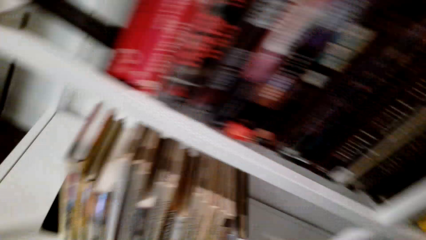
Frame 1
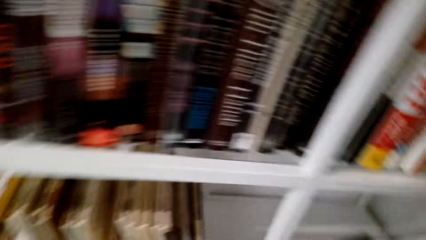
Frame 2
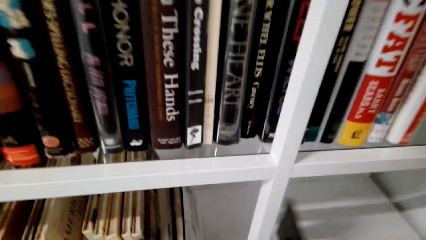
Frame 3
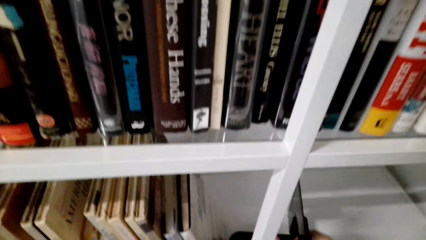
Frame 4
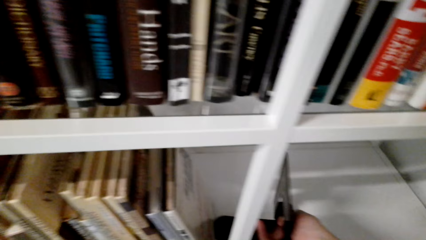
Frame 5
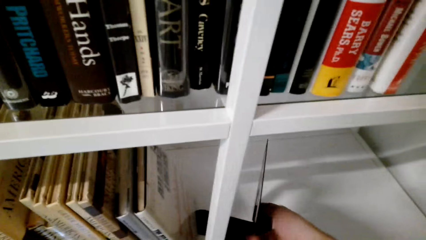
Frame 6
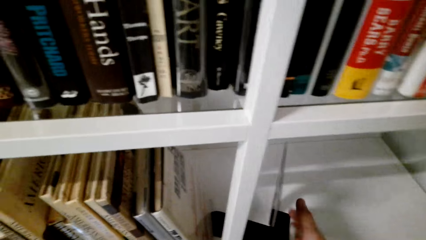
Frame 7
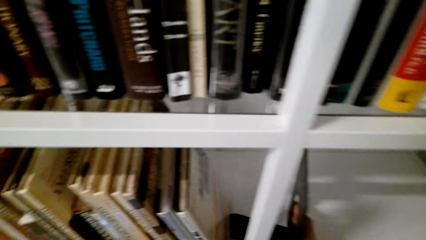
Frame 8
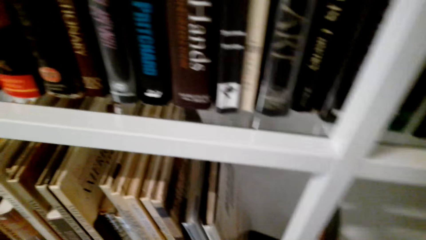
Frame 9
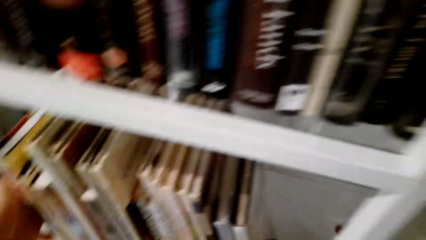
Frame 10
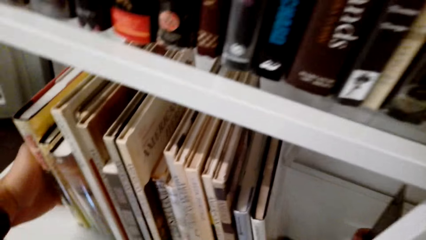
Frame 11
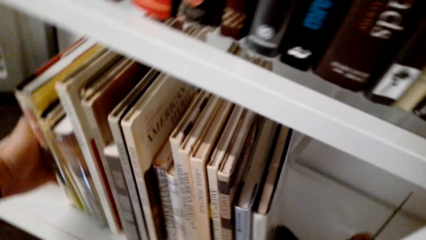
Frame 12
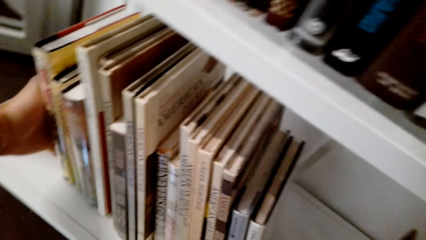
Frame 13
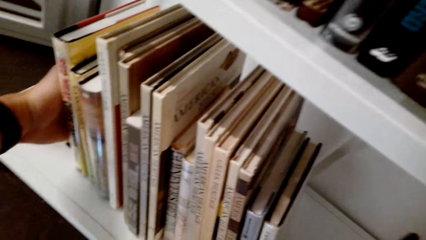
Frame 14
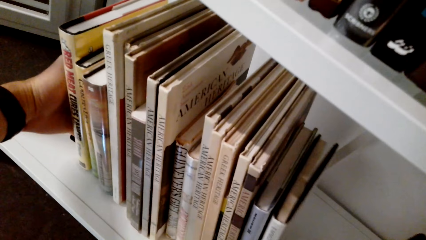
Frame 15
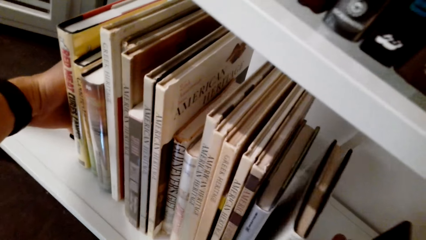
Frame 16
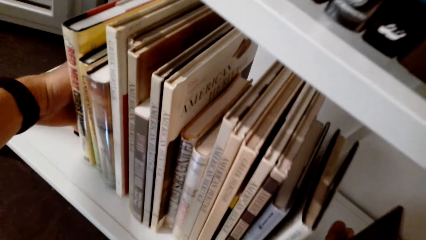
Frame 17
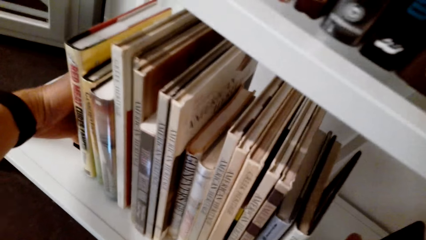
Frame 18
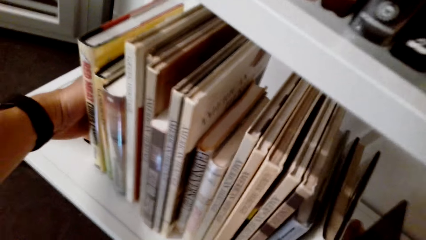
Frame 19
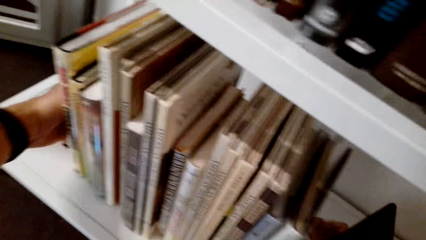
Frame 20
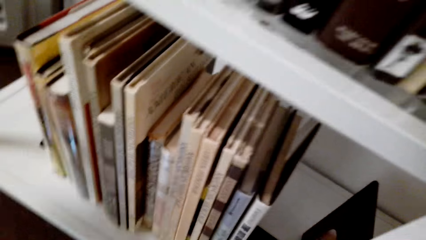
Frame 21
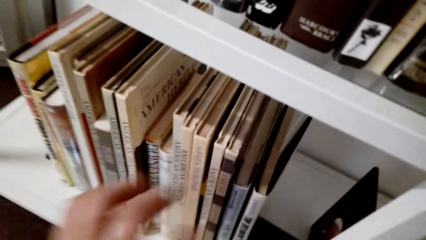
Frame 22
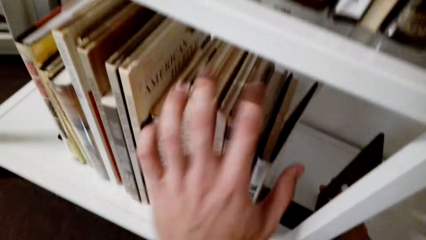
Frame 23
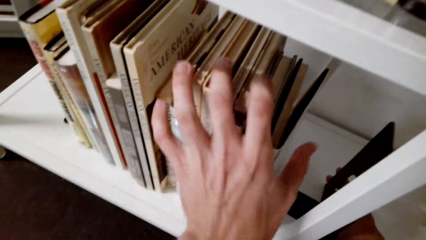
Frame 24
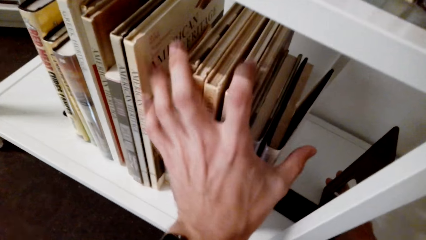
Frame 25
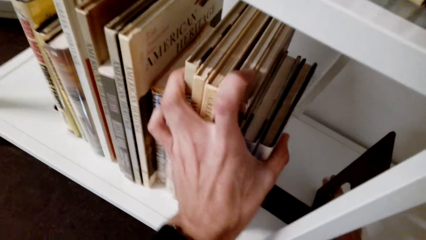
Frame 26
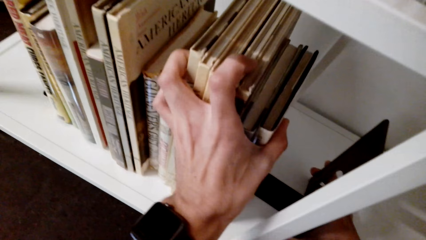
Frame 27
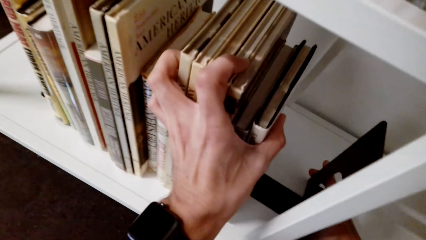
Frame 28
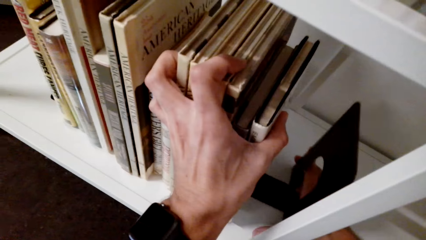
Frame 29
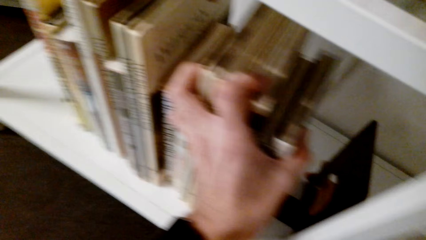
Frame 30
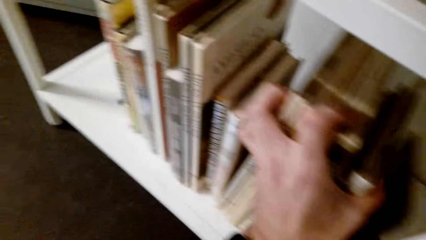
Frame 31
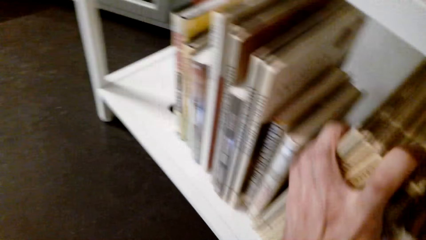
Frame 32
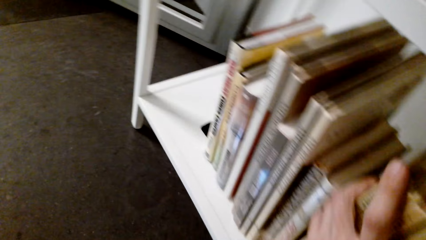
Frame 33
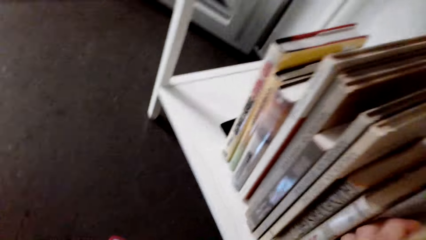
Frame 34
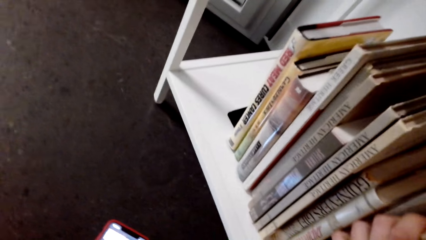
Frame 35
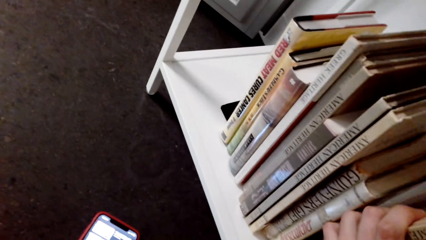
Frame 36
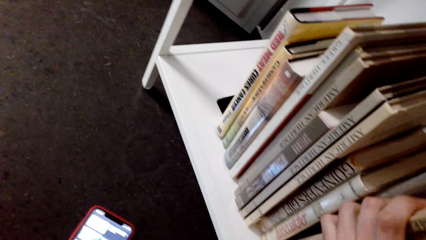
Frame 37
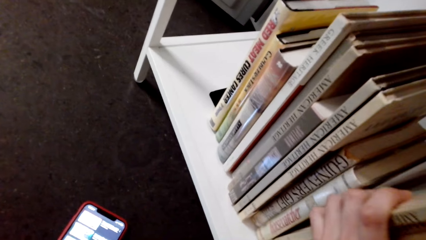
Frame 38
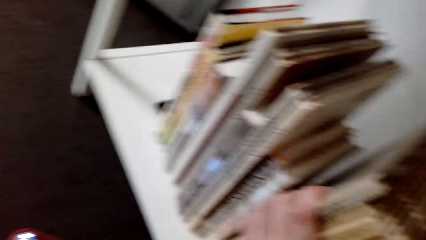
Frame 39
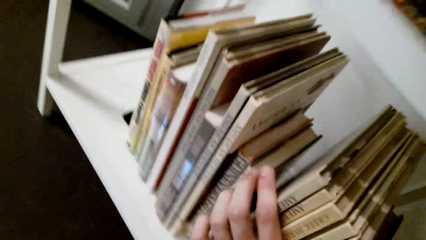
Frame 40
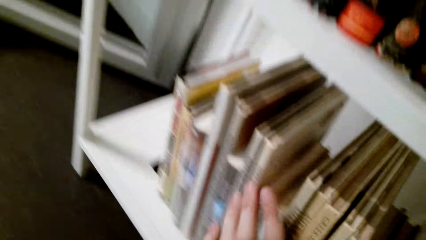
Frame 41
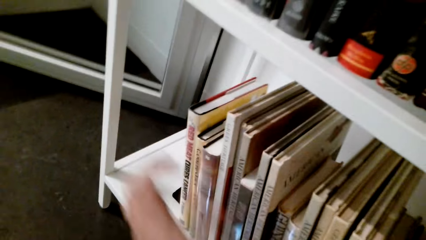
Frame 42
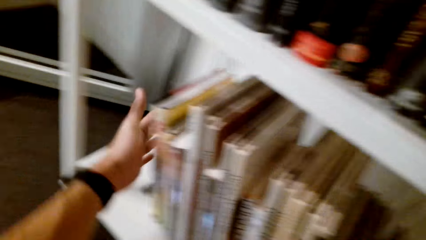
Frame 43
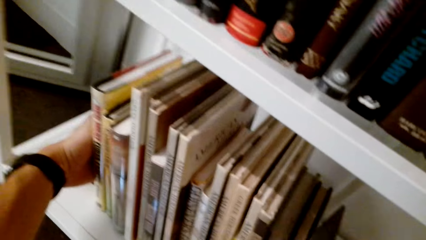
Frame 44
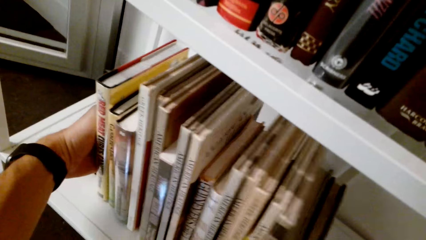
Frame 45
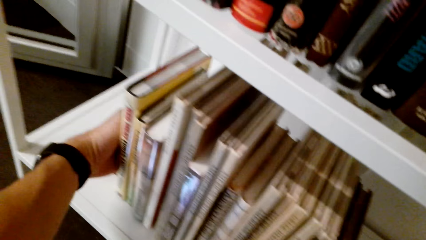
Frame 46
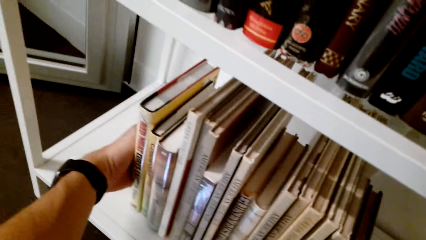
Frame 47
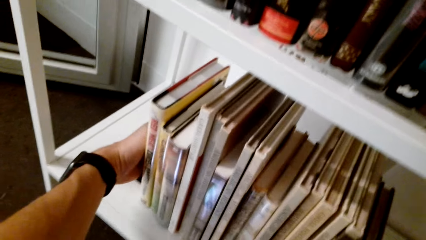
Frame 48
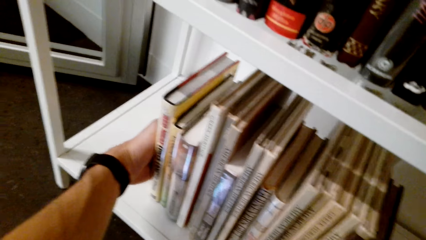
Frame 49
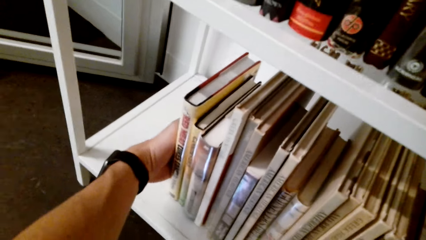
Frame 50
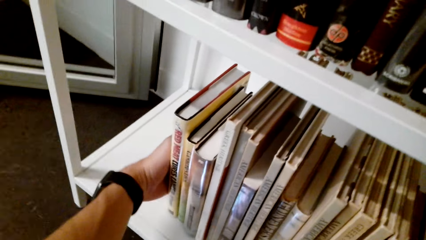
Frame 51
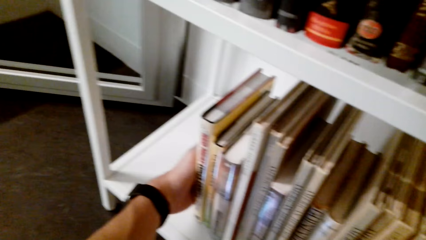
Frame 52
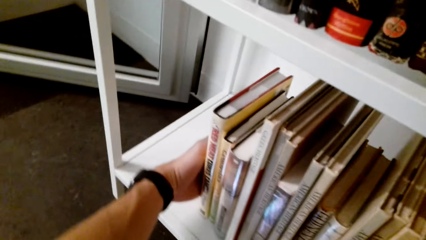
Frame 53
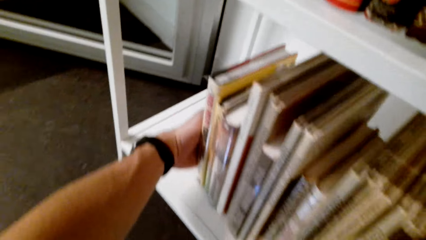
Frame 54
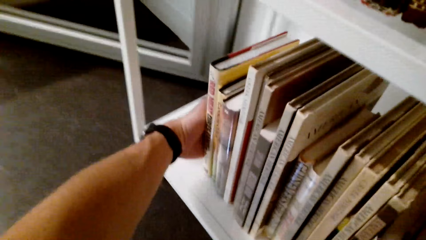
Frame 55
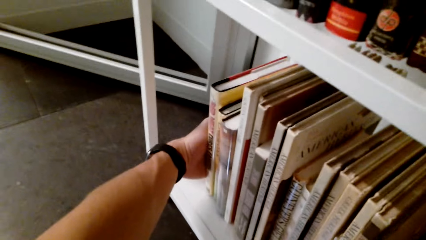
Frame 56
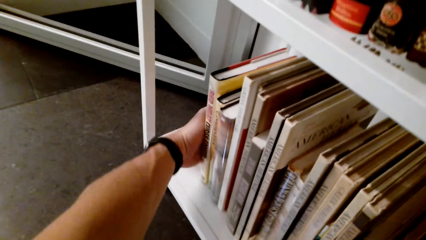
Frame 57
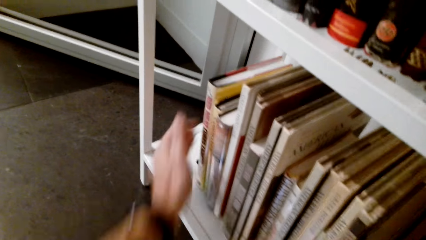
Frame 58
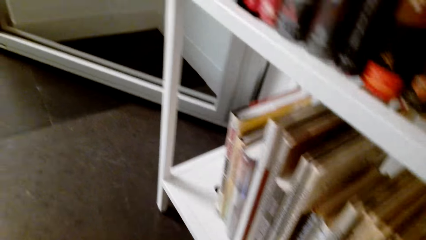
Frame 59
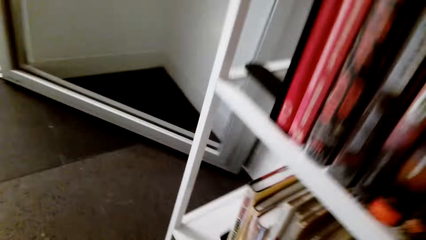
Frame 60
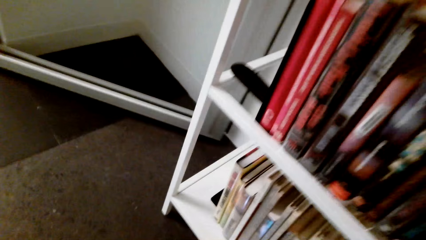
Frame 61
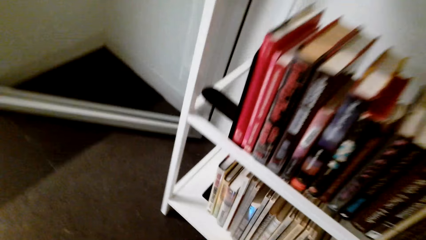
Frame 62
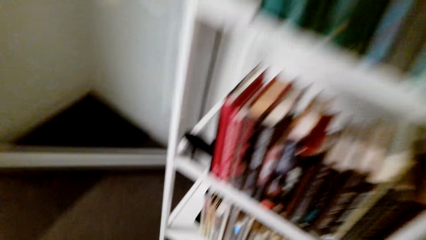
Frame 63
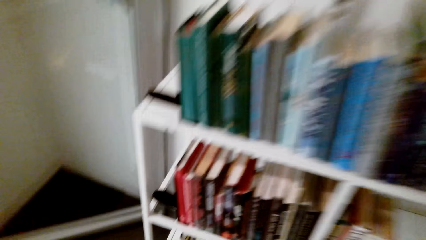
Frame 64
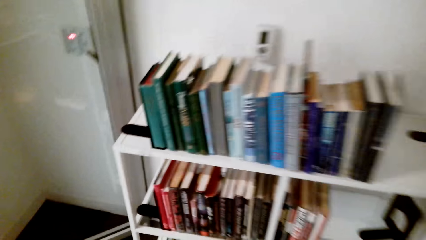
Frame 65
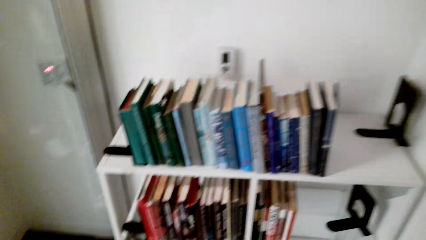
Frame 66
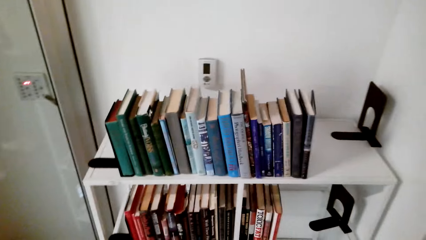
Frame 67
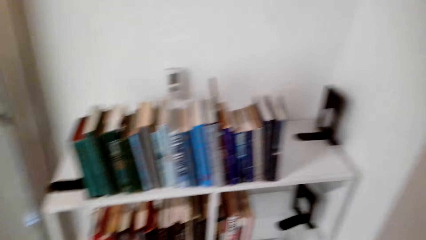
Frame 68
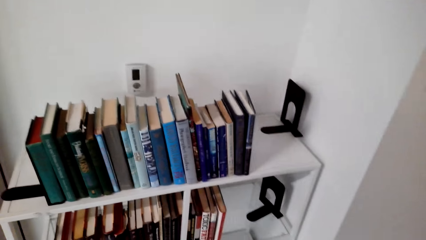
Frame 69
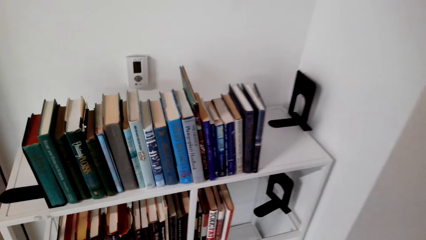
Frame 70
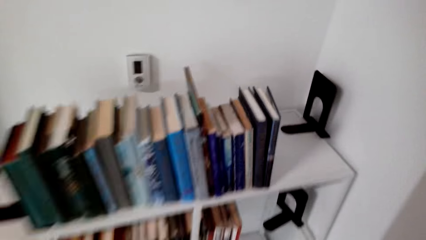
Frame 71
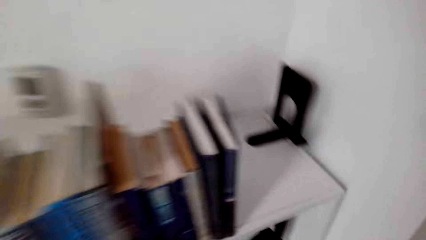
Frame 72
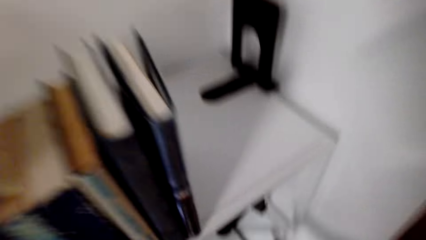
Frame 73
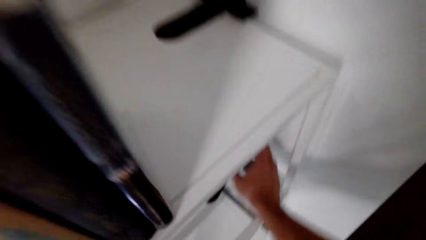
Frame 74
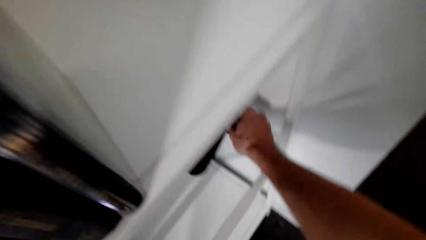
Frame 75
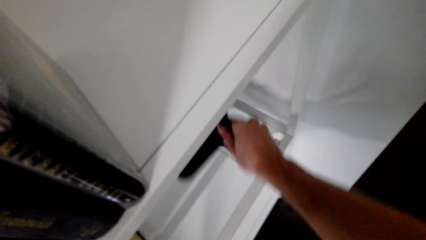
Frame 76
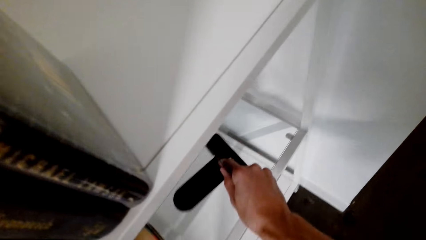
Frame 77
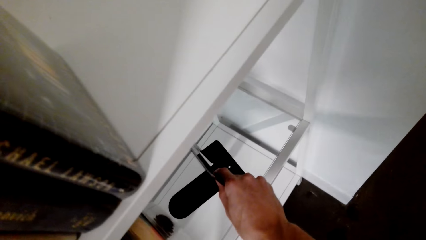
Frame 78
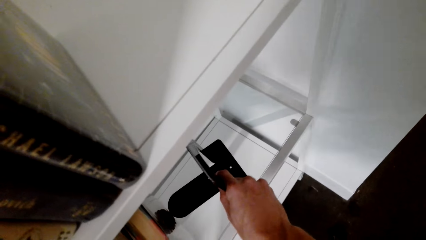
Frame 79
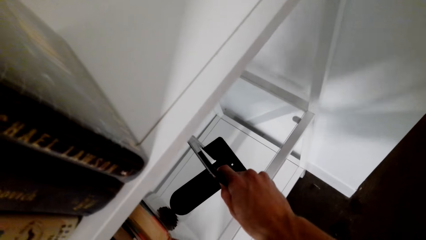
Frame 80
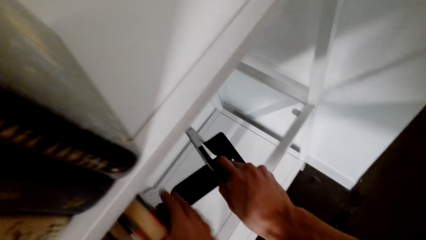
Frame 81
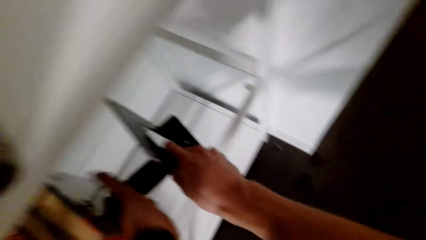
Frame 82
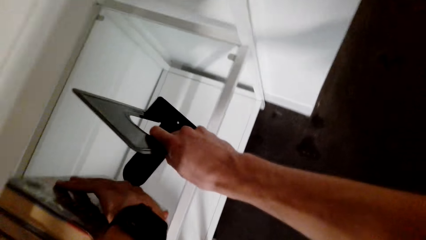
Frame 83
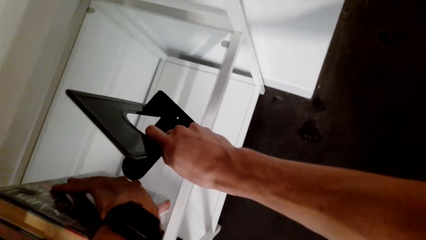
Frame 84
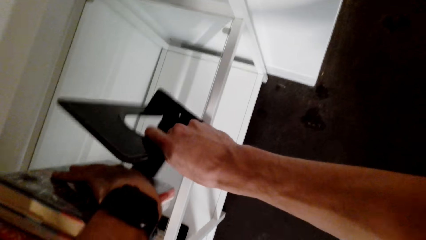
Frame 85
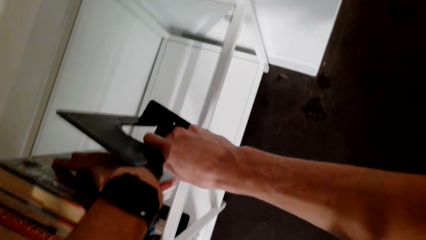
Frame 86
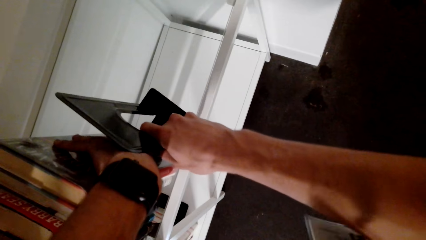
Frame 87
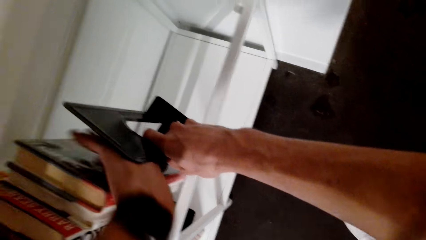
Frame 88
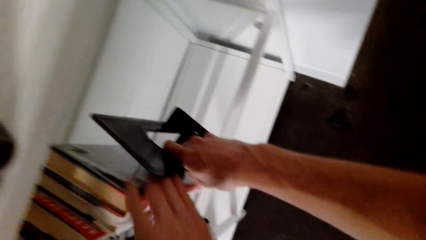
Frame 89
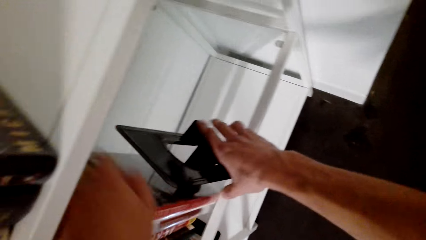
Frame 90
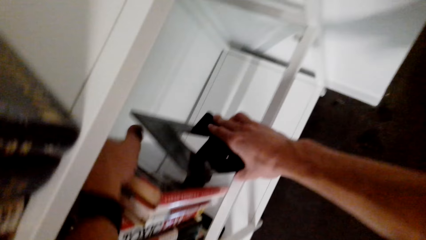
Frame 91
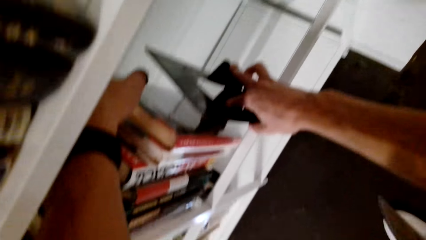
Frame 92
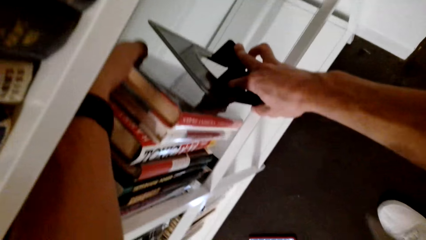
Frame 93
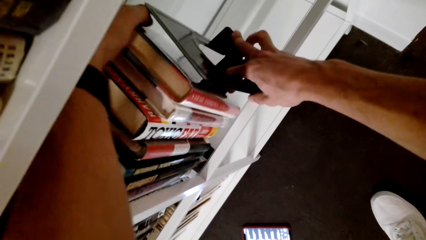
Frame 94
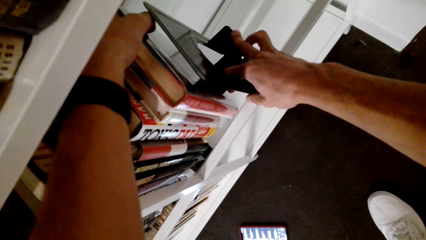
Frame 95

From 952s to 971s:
The camera wearer puts the book holder on the shelf. They stabilize the book holder on the shelf. They arrange the books on the book holder. They put the books in order. They pick up a book holder and fix the book holder on the books.
